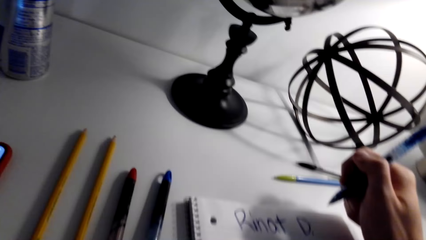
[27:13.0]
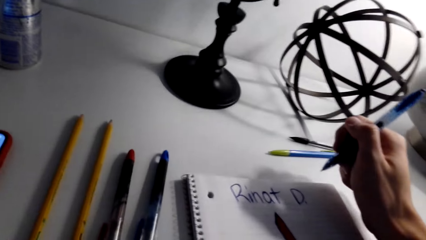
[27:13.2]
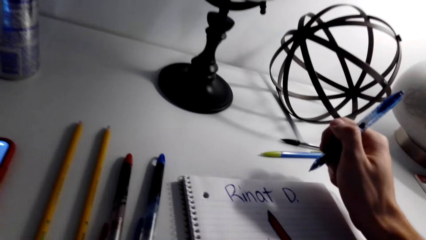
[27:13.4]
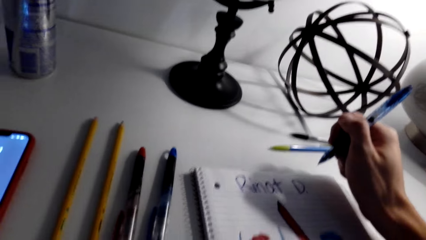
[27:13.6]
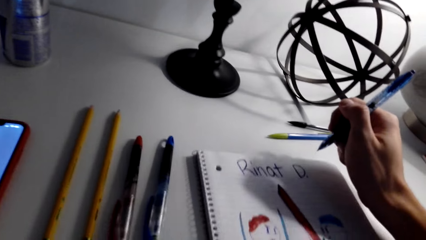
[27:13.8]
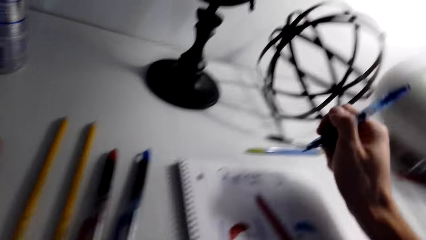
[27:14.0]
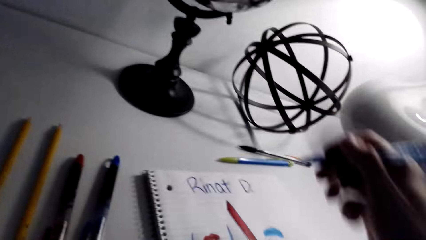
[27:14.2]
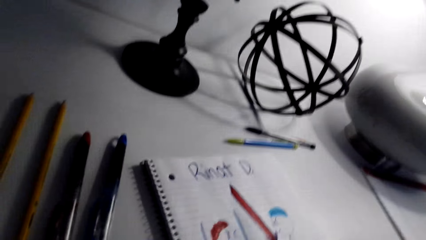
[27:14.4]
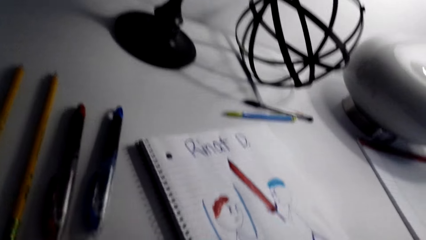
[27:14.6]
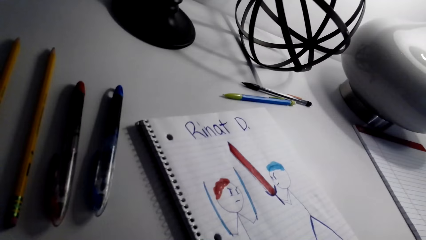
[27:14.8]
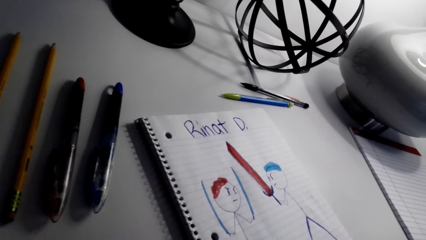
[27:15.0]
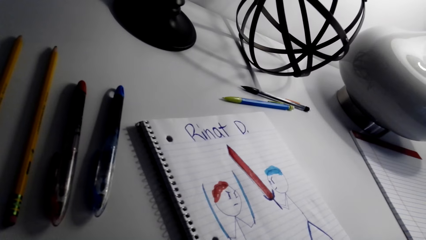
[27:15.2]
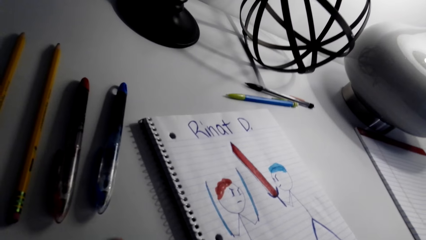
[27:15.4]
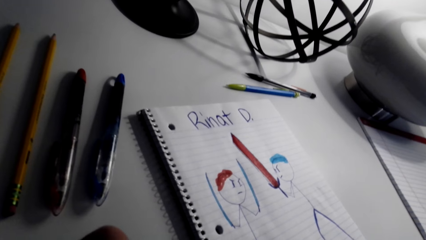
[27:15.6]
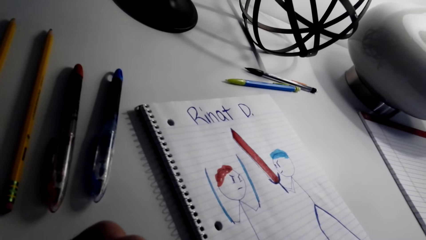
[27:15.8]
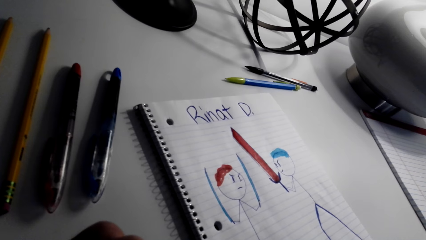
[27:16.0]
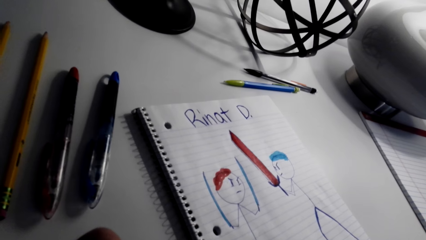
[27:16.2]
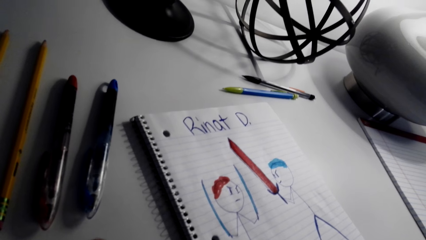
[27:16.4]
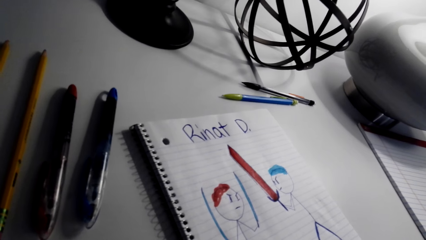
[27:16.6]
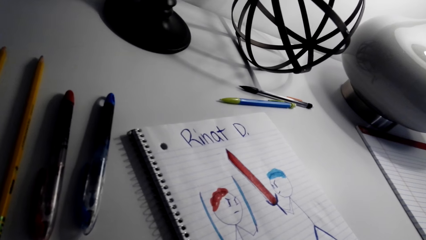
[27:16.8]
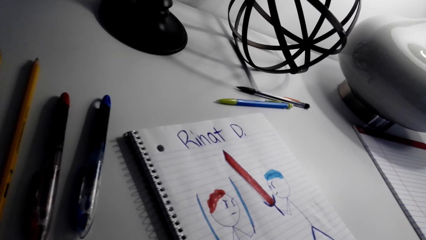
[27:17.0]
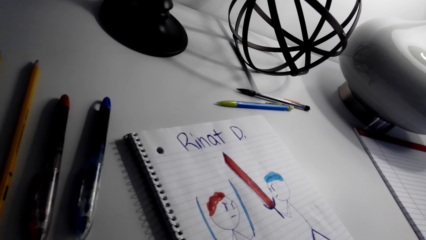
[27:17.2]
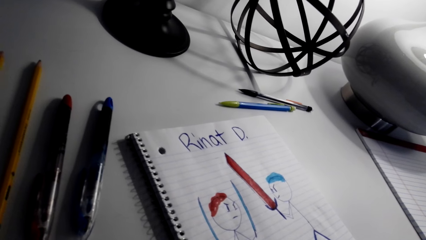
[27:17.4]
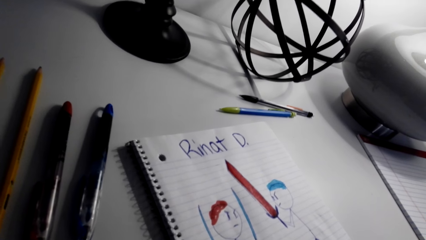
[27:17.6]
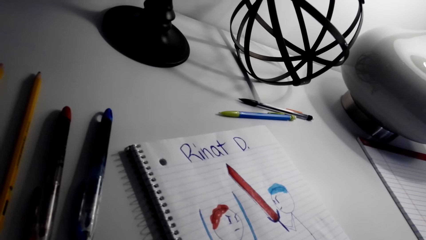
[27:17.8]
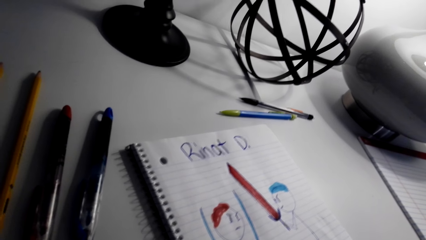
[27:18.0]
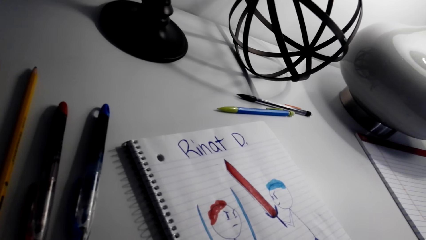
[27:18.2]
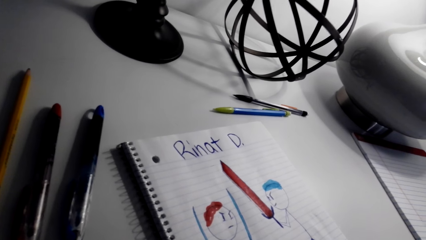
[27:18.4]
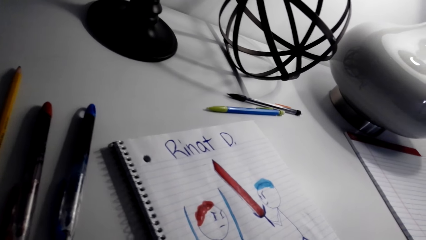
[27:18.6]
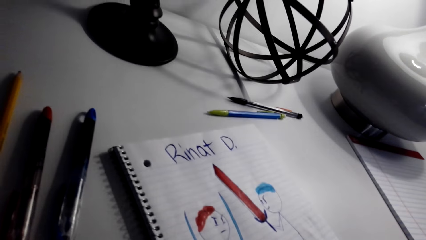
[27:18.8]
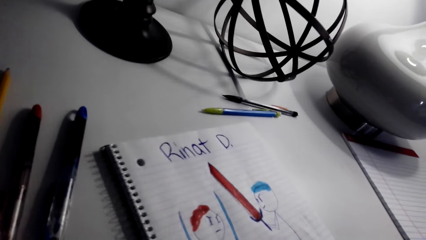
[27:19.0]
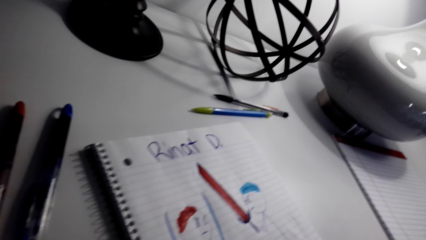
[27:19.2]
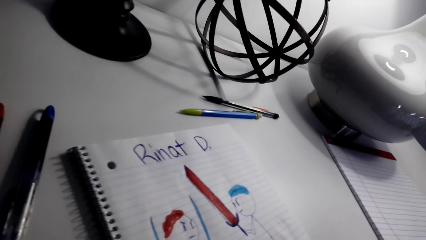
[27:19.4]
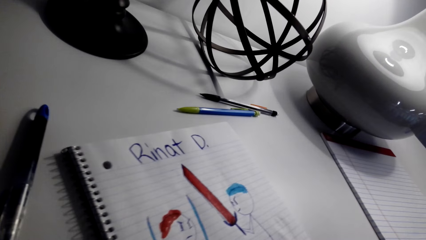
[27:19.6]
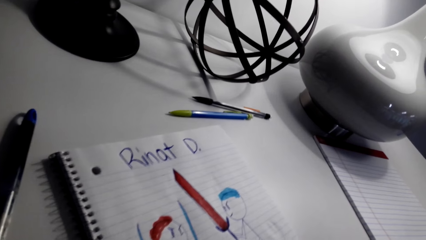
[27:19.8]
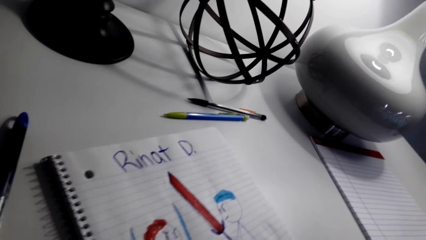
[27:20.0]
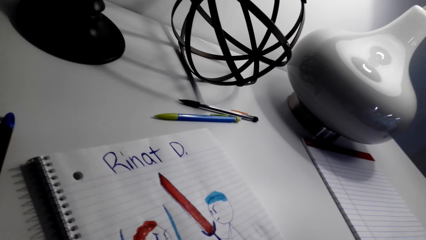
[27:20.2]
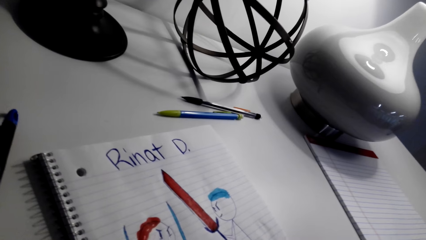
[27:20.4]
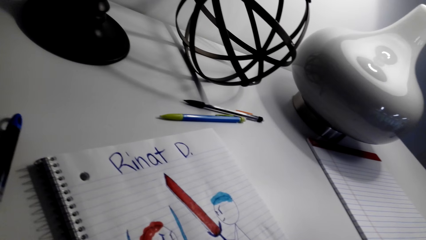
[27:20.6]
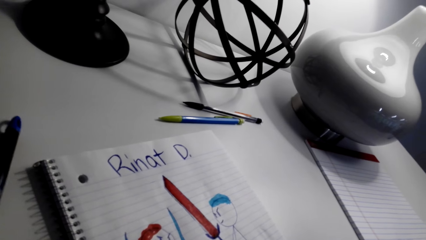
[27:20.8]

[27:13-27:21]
The camera wearer does something.

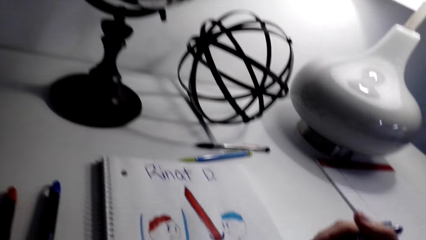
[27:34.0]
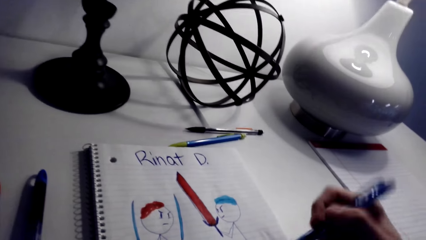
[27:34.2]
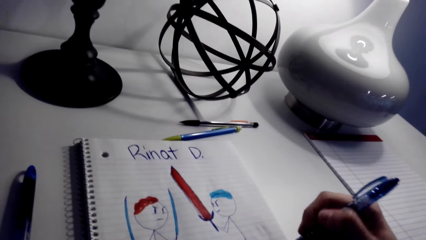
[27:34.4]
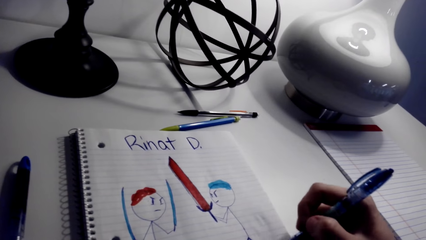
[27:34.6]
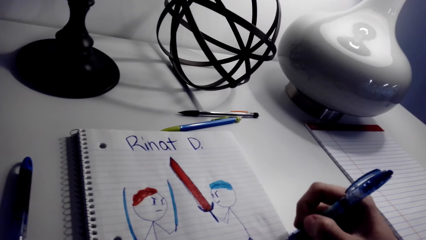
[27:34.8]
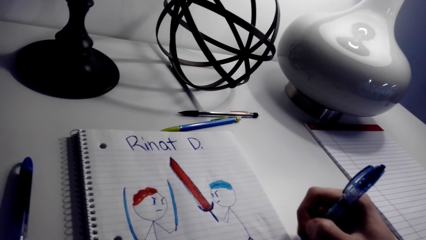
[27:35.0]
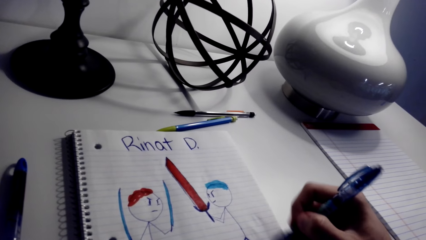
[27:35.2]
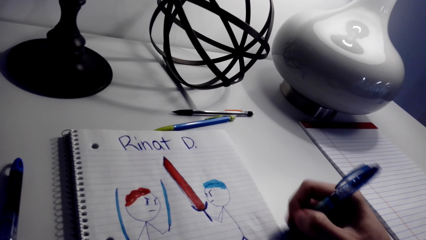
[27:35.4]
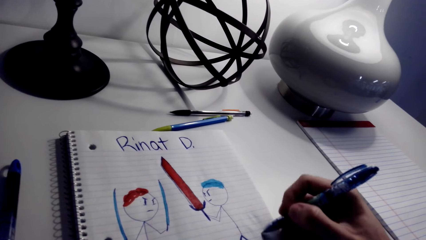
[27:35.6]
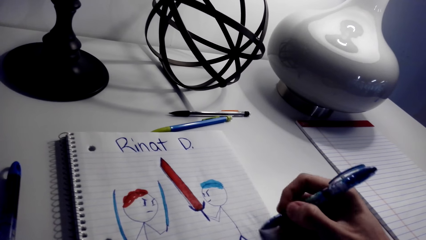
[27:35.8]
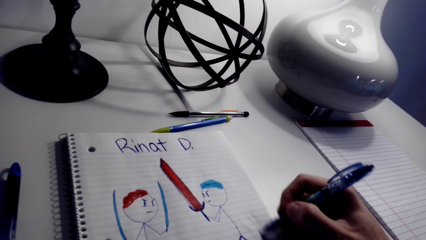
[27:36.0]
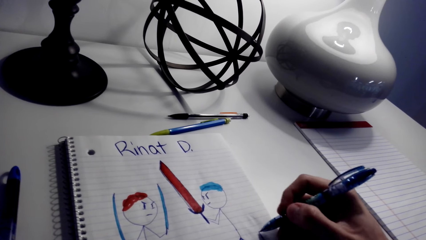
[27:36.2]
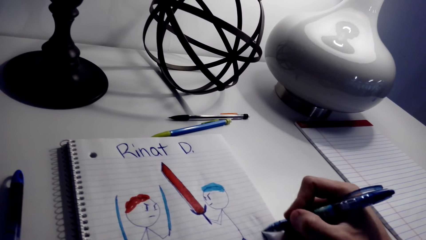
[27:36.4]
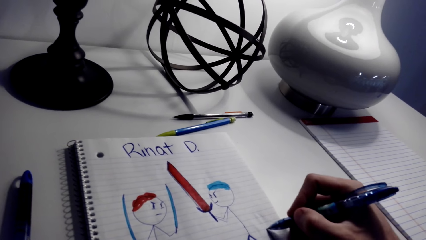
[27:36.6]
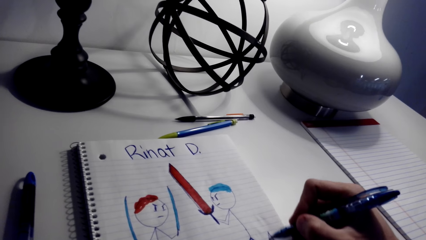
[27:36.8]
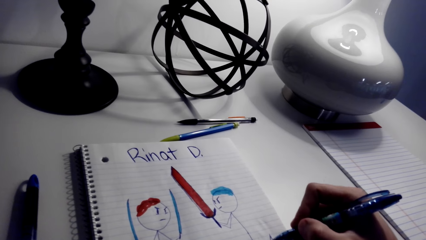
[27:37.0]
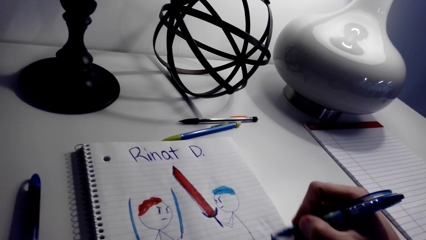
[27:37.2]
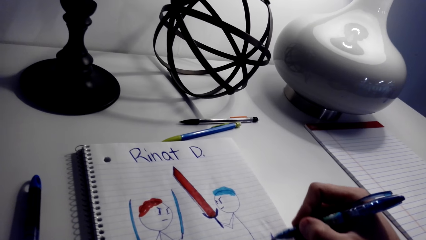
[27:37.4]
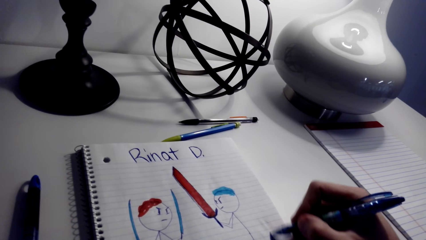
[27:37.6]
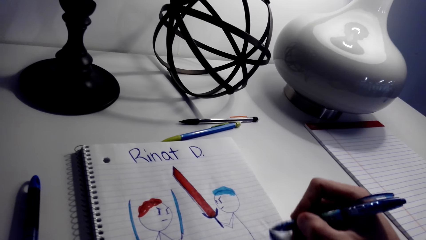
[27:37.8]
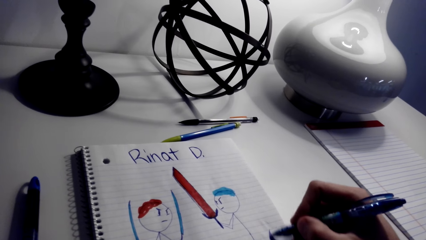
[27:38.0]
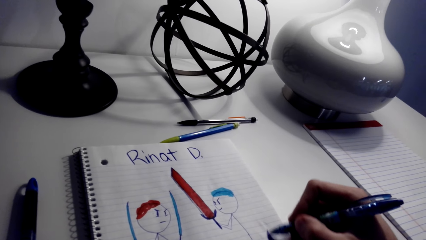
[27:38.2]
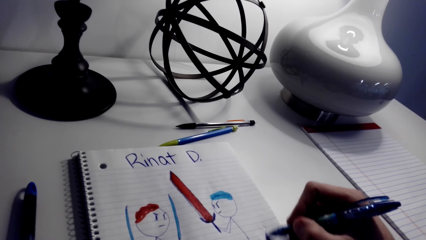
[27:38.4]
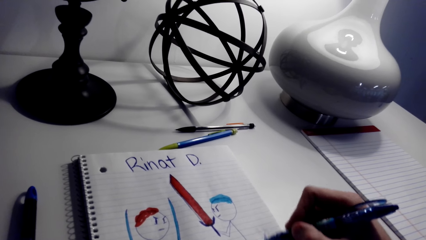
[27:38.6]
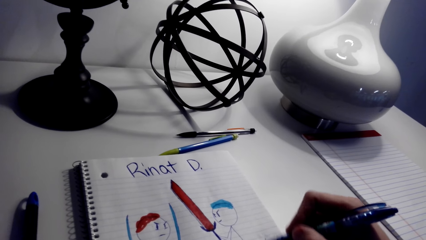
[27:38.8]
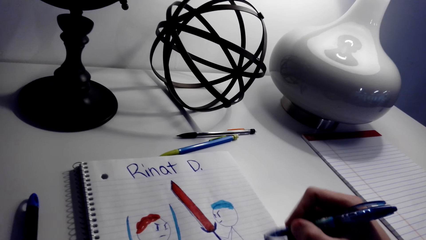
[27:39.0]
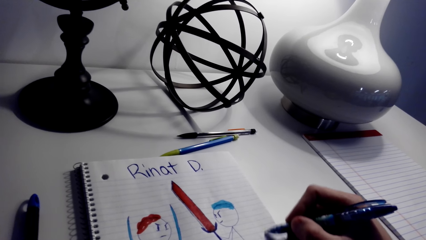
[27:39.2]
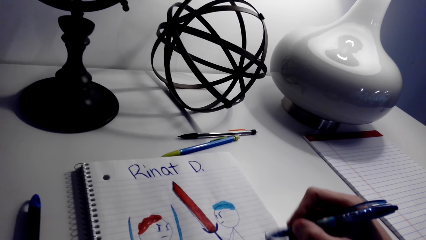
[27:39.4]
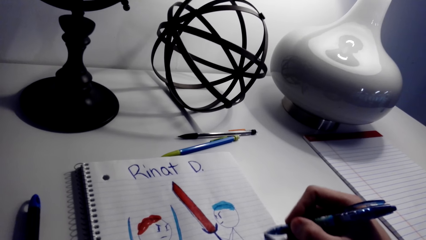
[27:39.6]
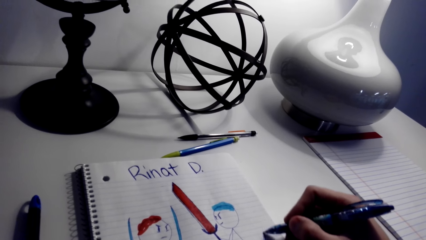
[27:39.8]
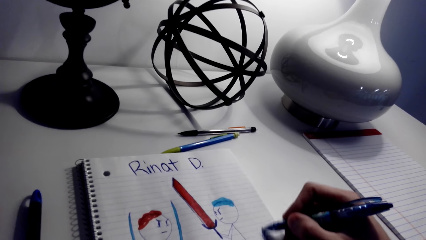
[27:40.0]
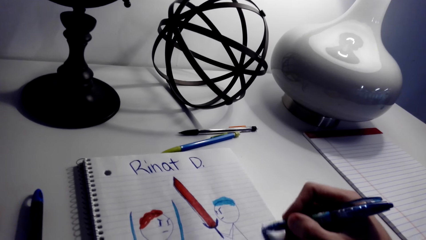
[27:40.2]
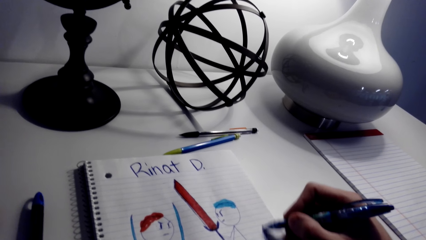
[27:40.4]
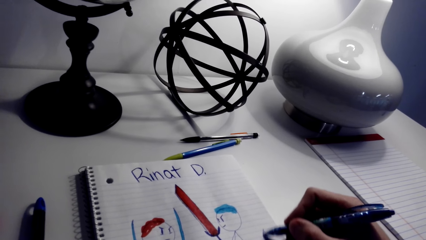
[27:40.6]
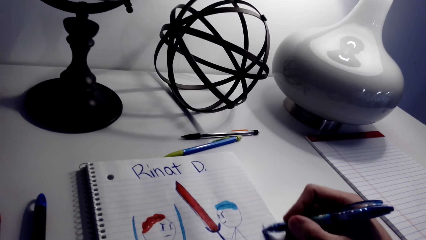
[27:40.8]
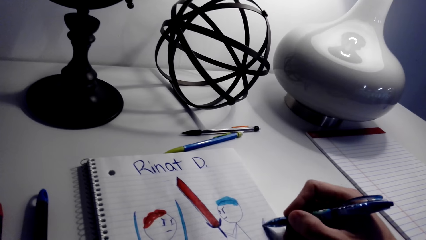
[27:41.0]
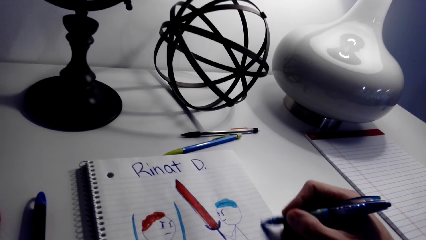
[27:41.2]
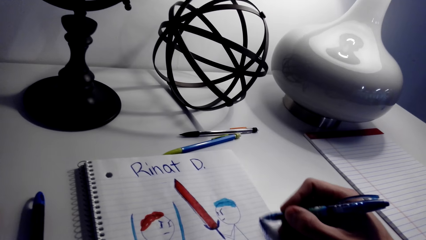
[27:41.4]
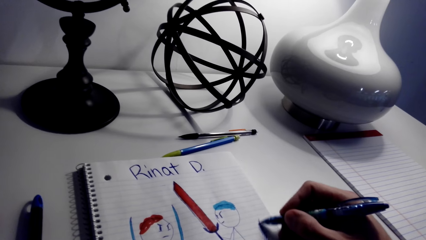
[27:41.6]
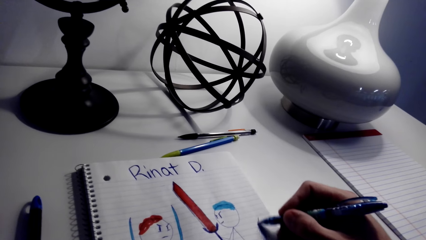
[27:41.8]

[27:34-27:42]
The camera wearer draws a picture on the book.
